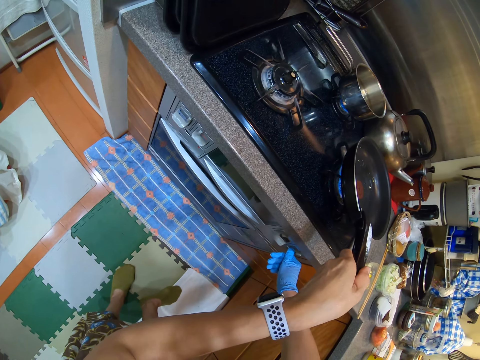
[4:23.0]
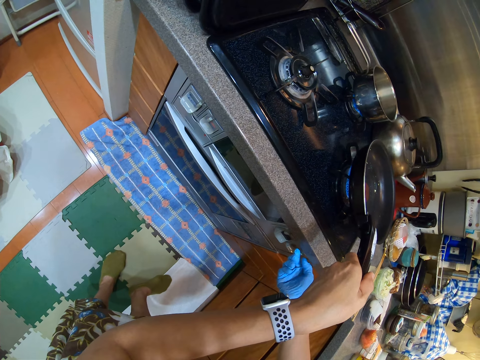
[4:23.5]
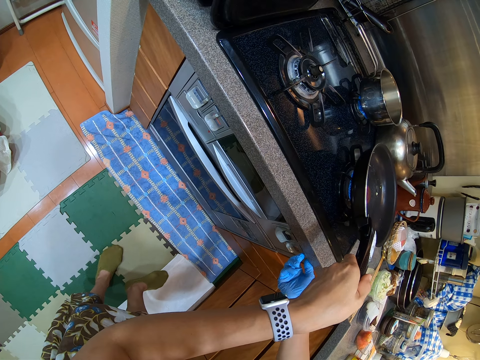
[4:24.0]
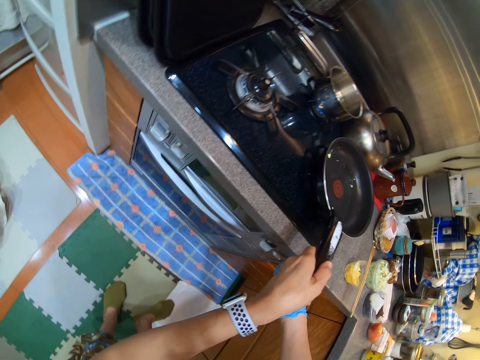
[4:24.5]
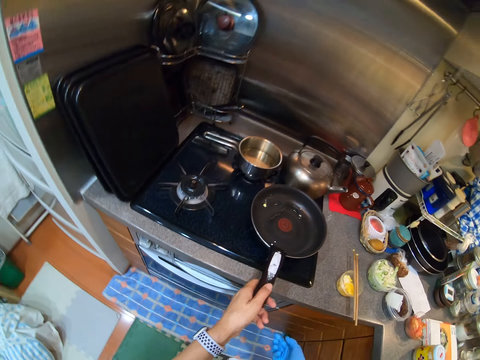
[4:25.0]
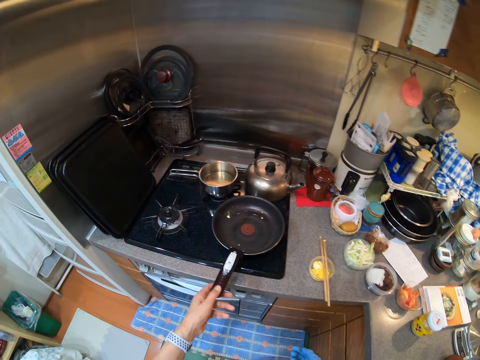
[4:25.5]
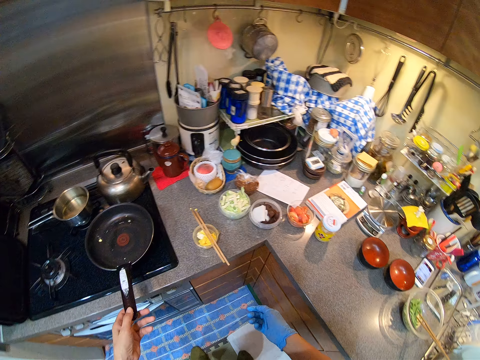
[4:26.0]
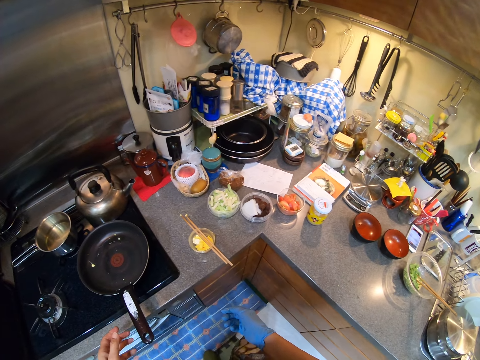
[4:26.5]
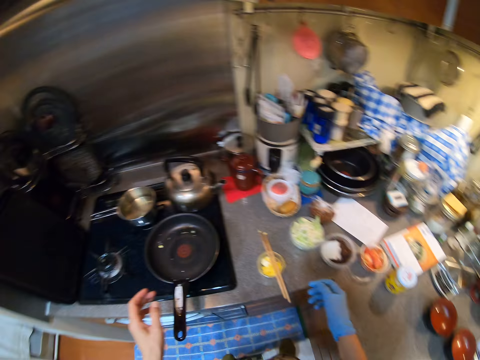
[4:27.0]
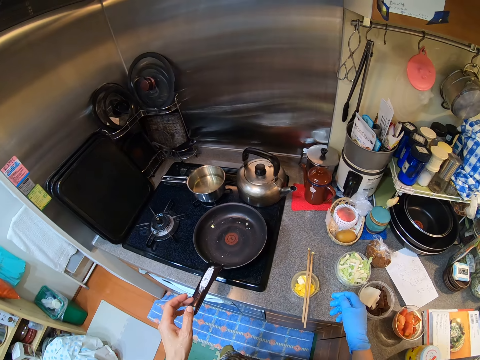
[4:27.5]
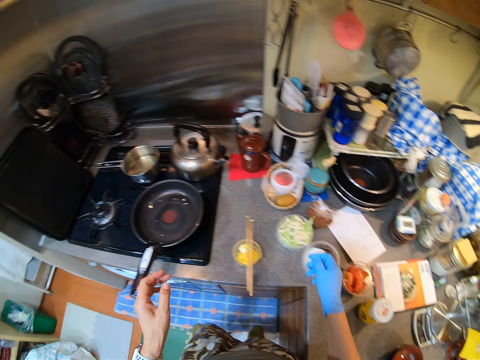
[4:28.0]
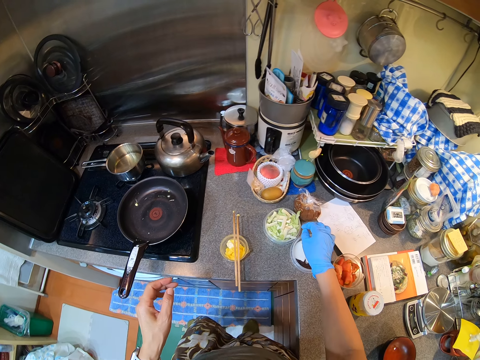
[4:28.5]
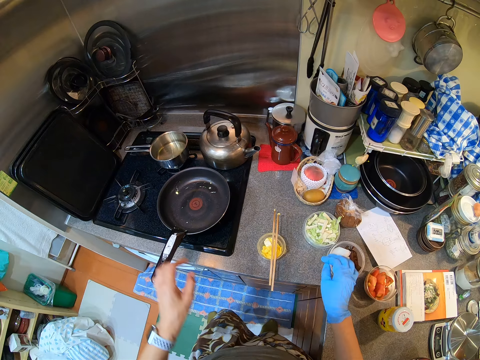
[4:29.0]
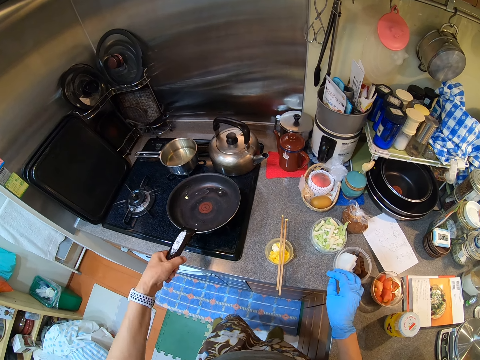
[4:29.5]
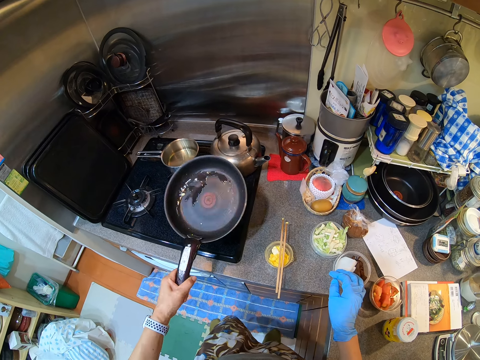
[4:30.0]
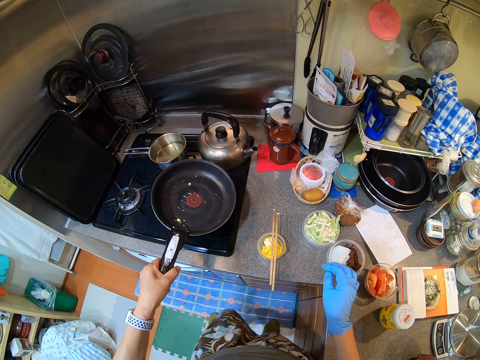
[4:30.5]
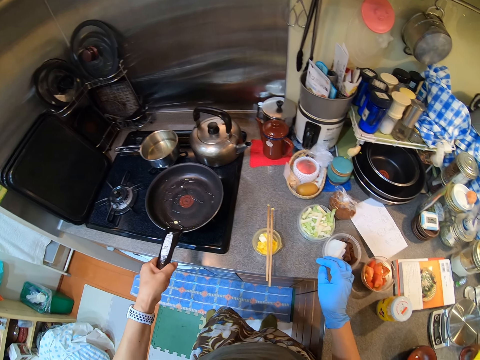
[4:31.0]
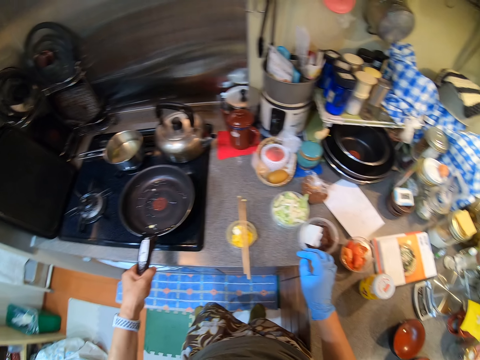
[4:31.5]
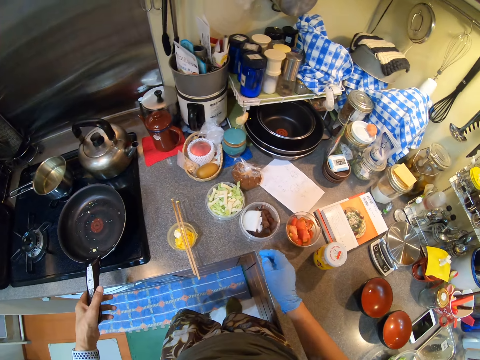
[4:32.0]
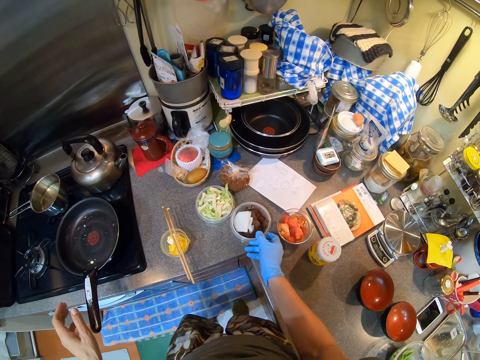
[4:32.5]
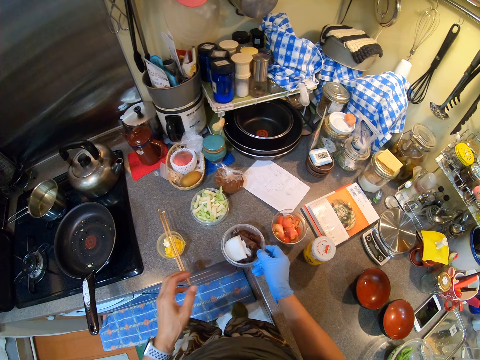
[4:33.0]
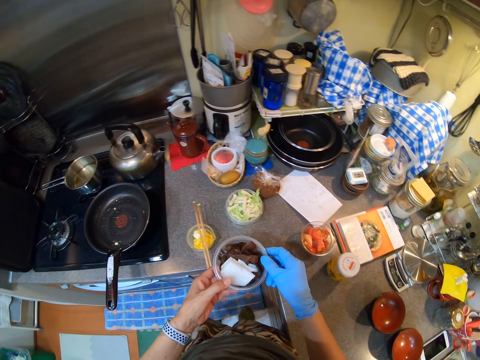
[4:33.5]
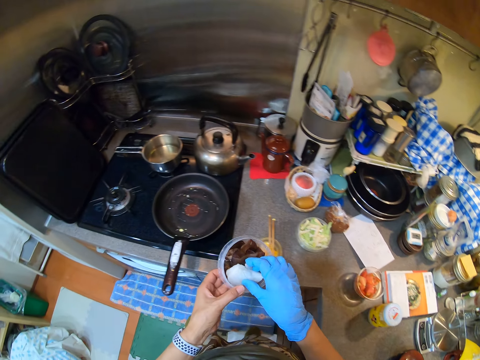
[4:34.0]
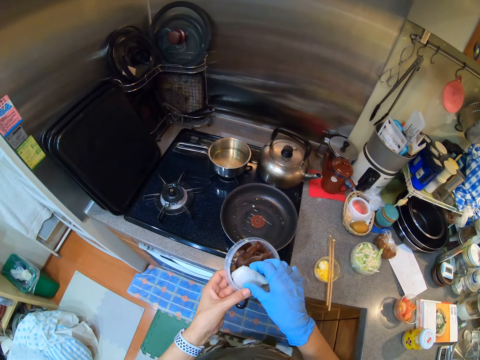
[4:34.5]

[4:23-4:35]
The camera wearer puts on the cooker. They hold the pan. They look on. They shake the pan. They carry the cooking pan. They put the pan on the cooker. They take a bowl.

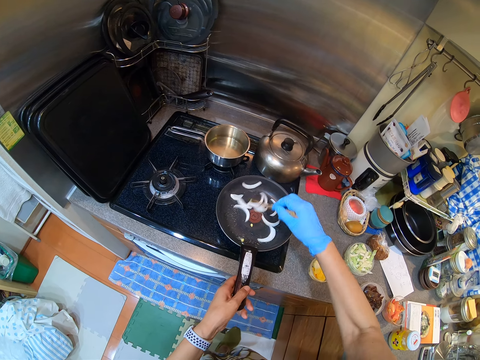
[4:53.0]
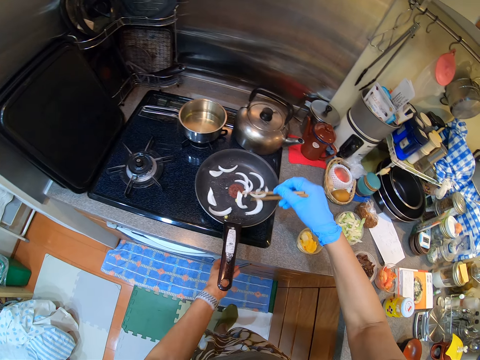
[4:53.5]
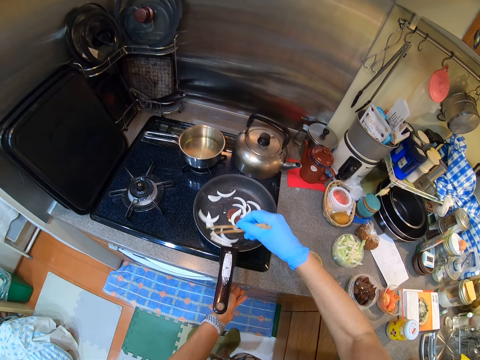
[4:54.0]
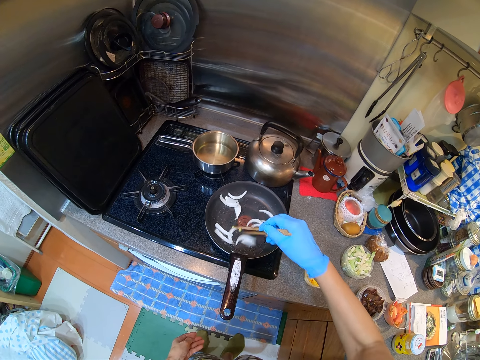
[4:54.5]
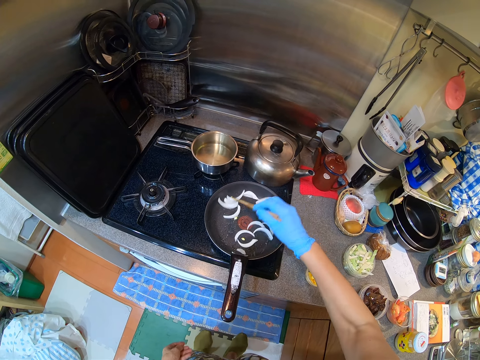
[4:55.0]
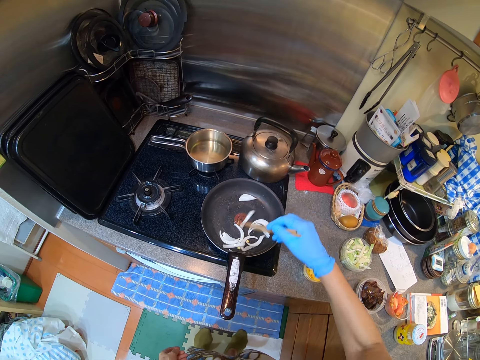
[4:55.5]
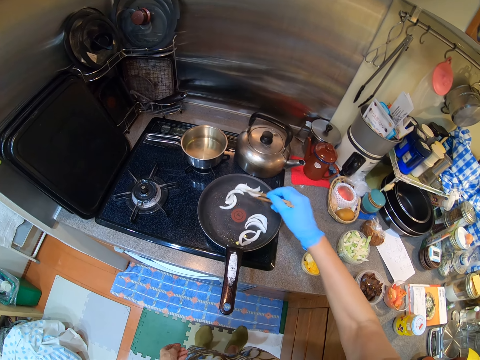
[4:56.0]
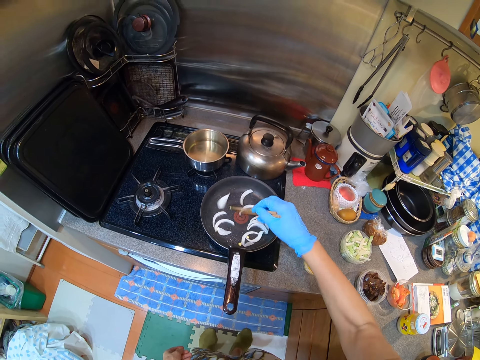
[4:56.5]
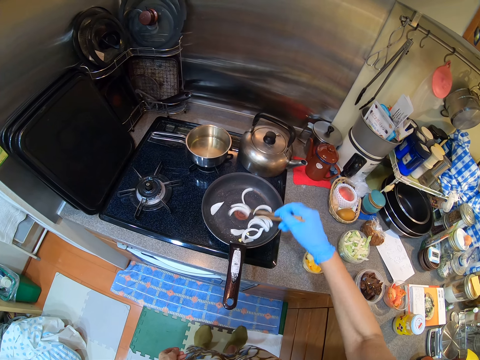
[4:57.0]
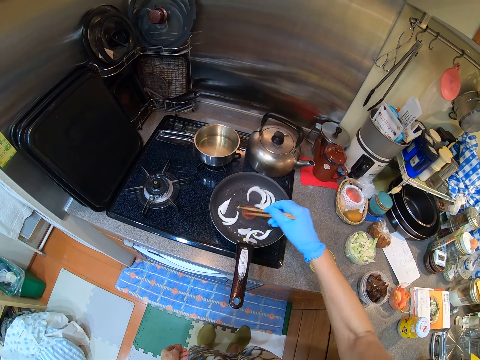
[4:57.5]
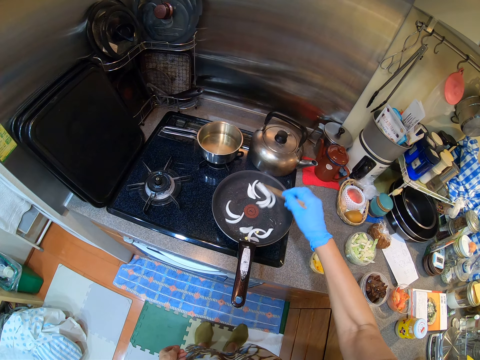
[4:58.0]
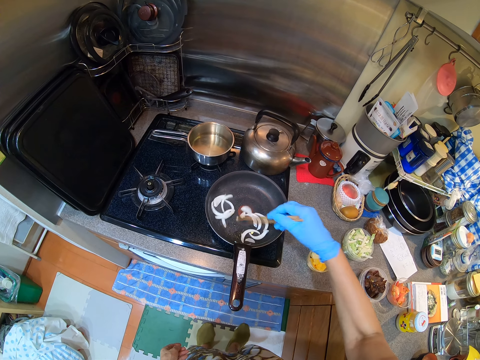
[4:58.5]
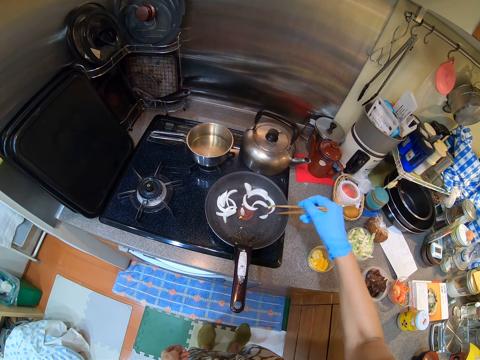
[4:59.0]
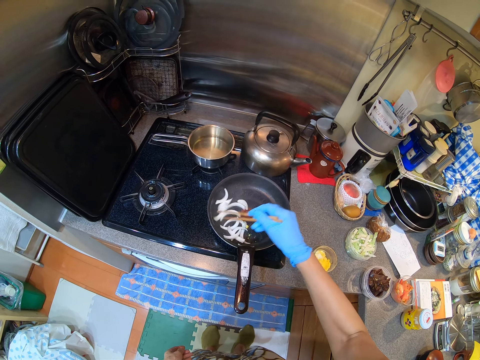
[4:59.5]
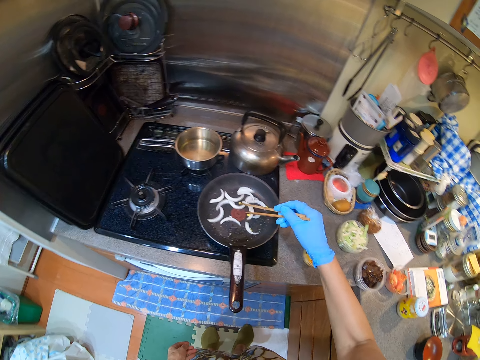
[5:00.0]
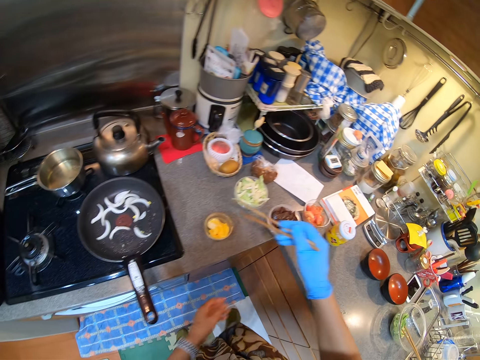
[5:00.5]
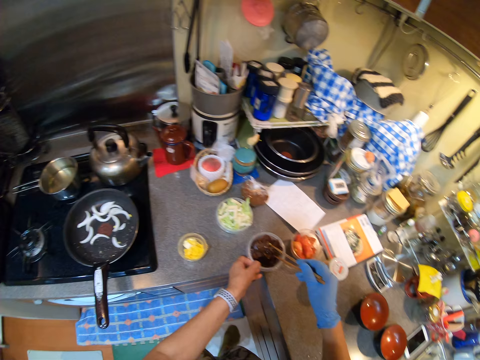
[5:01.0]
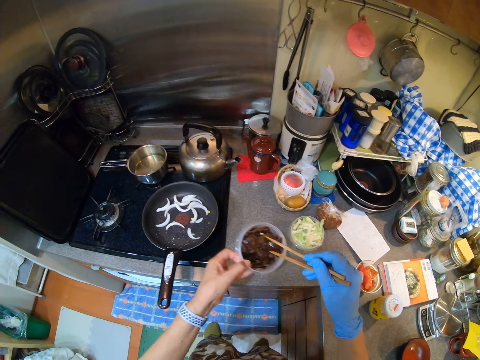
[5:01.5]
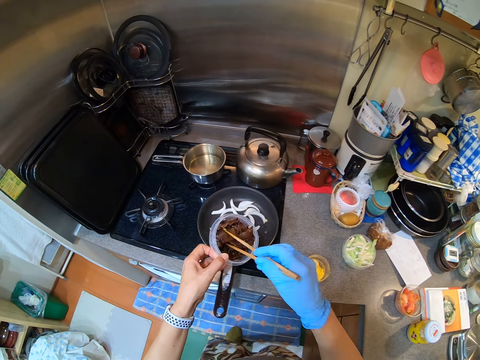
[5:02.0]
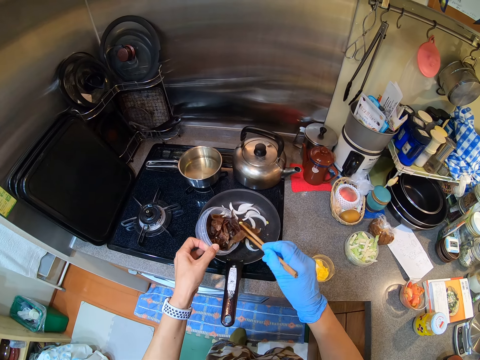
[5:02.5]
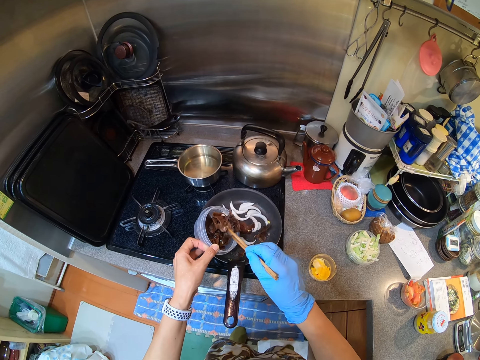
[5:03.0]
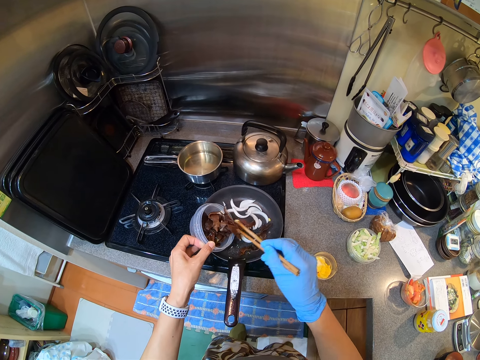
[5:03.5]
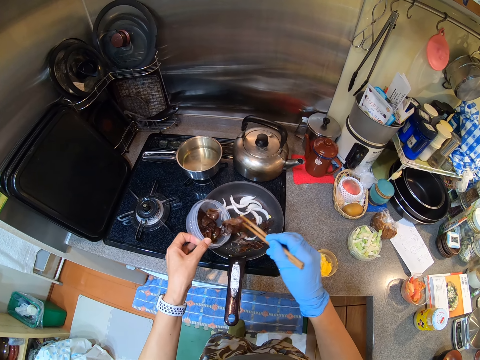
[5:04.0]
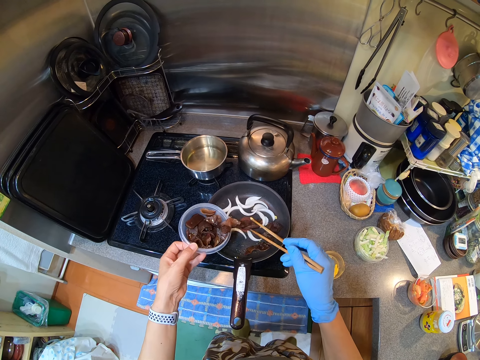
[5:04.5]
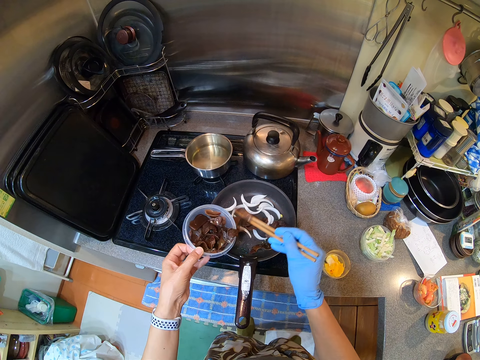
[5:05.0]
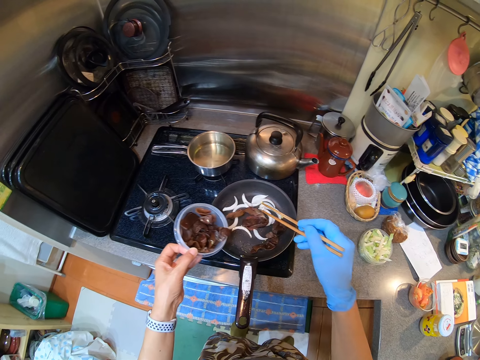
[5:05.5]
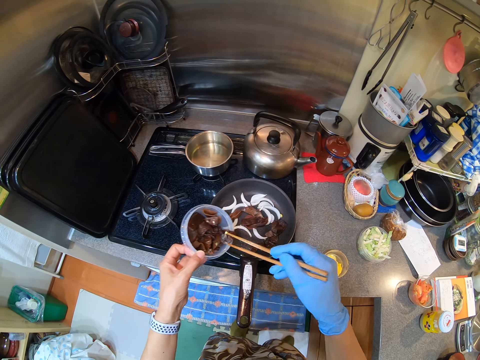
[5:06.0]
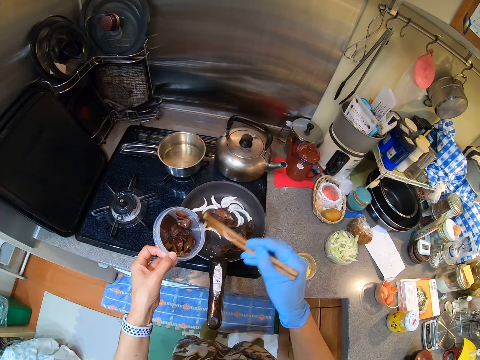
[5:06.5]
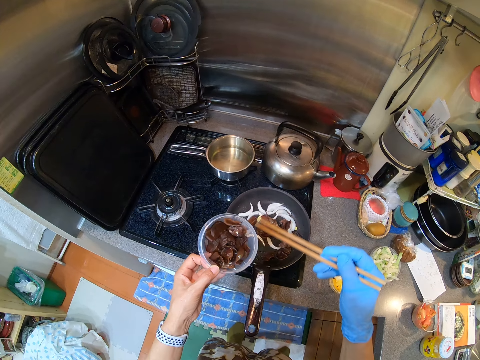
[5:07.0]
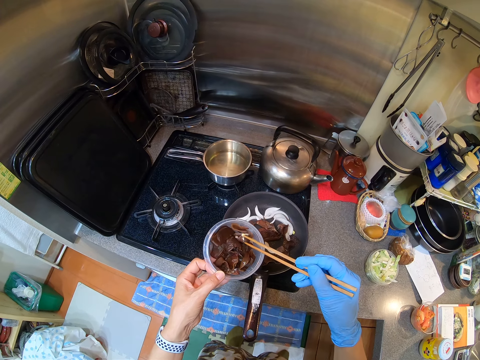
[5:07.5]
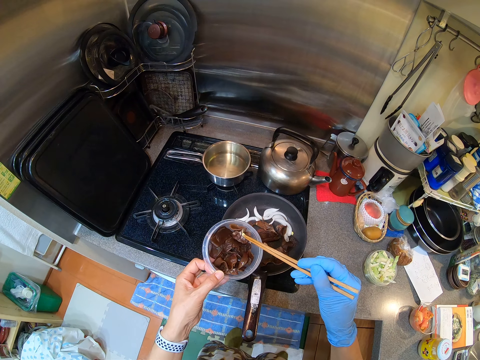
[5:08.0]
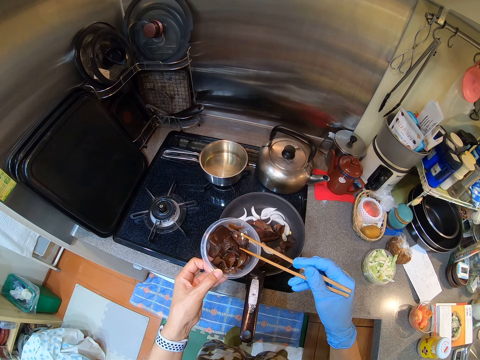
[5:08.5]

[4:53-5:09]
The camera wearer touches the cooker. They fry onions. They take the small container. They pour the meat in the pan.
